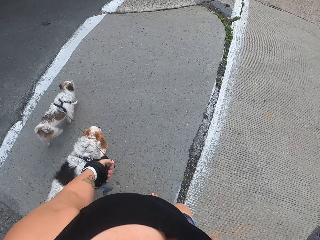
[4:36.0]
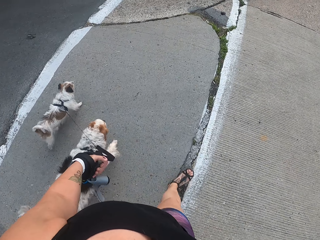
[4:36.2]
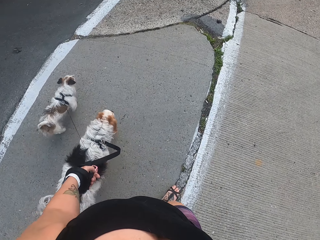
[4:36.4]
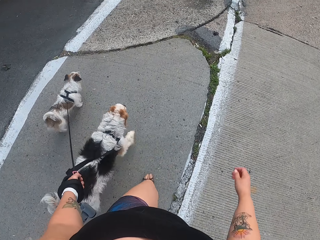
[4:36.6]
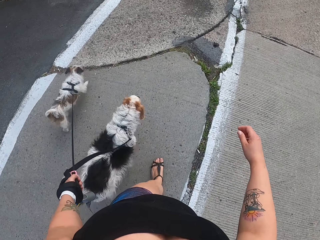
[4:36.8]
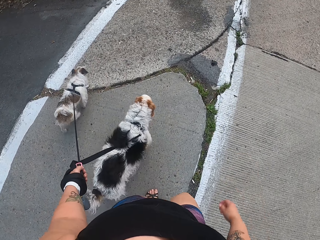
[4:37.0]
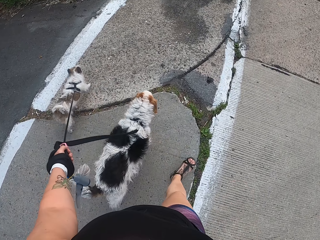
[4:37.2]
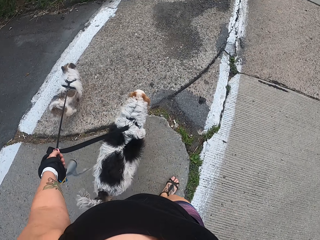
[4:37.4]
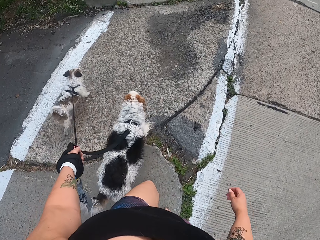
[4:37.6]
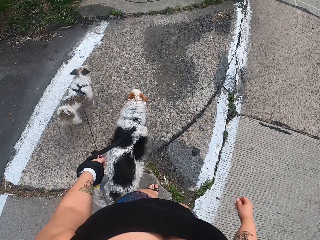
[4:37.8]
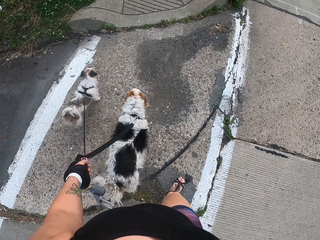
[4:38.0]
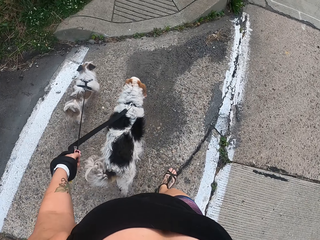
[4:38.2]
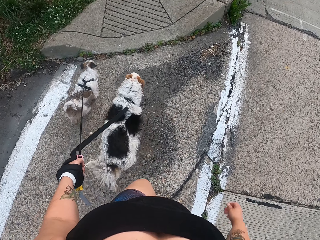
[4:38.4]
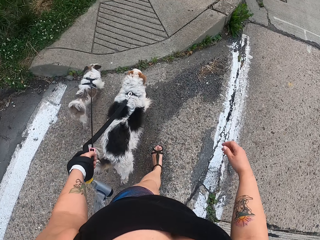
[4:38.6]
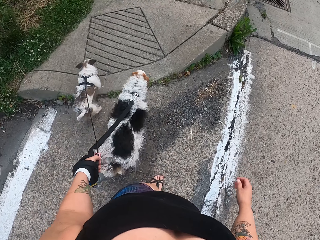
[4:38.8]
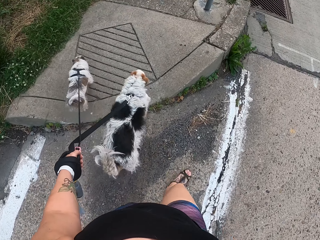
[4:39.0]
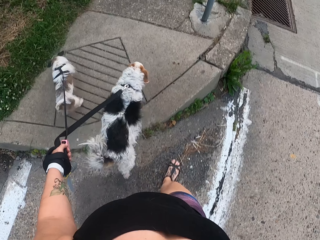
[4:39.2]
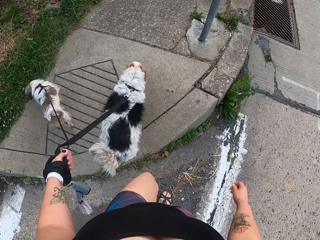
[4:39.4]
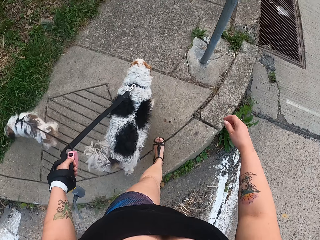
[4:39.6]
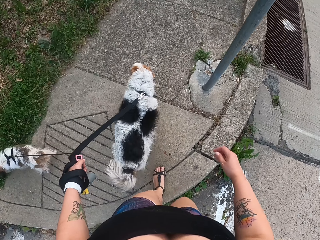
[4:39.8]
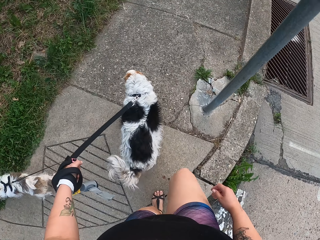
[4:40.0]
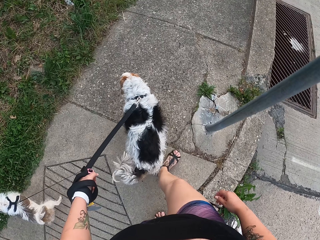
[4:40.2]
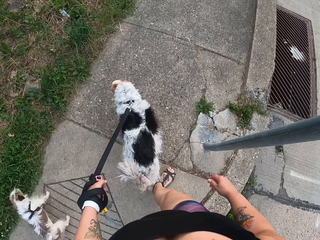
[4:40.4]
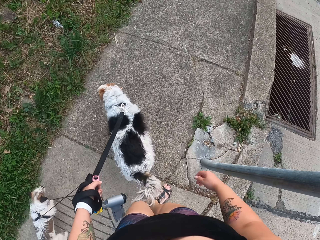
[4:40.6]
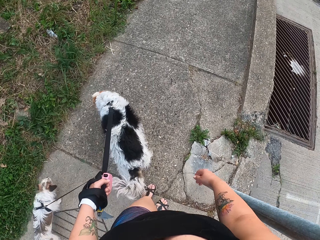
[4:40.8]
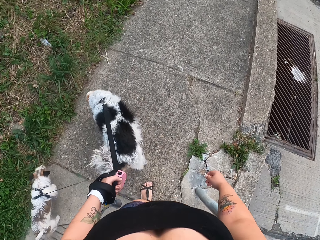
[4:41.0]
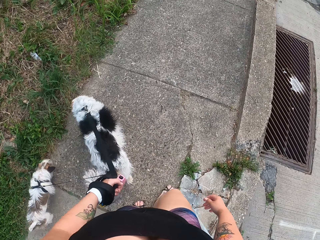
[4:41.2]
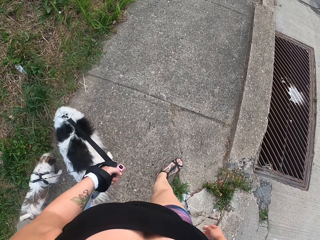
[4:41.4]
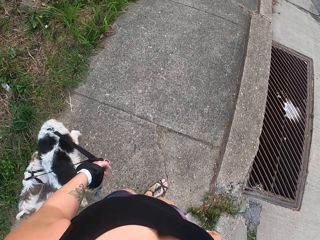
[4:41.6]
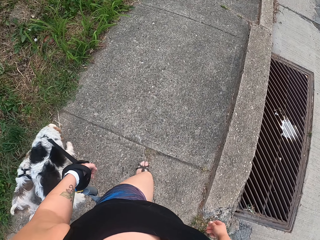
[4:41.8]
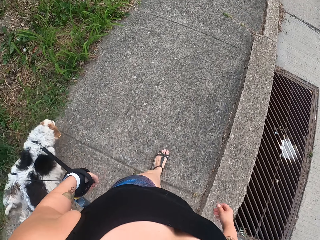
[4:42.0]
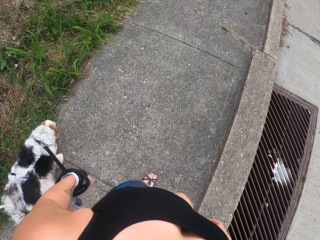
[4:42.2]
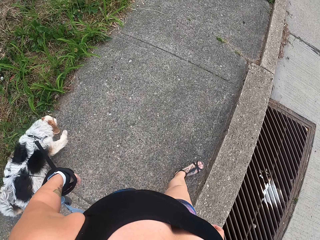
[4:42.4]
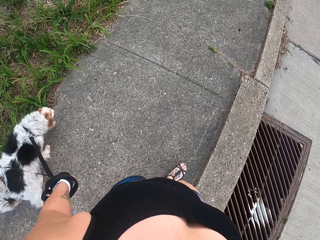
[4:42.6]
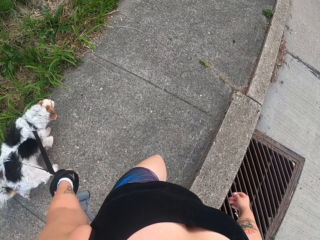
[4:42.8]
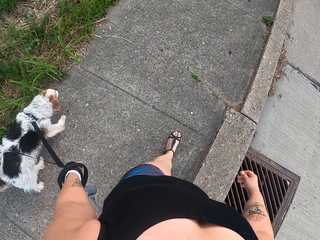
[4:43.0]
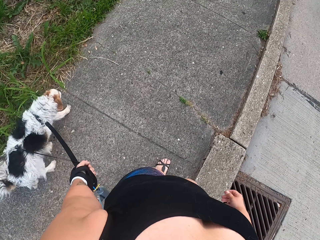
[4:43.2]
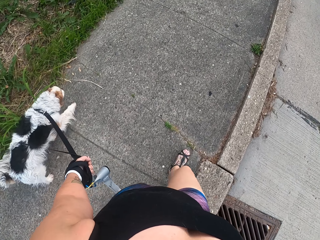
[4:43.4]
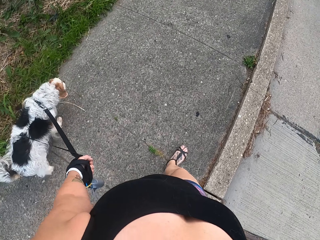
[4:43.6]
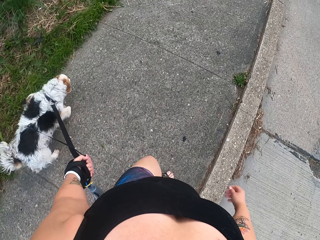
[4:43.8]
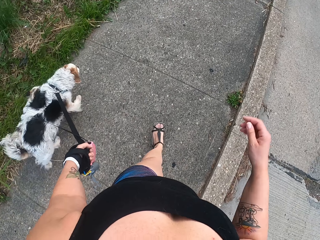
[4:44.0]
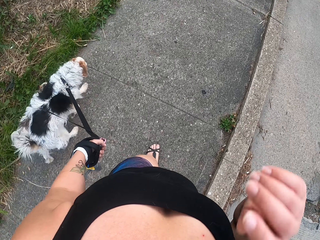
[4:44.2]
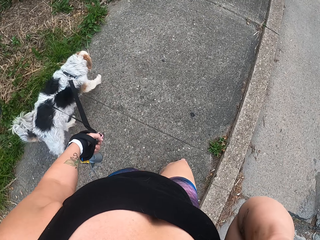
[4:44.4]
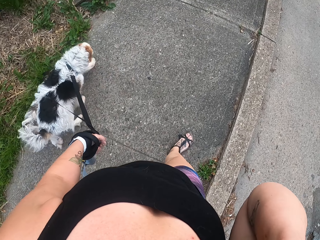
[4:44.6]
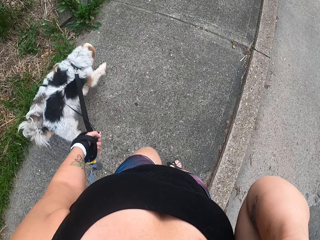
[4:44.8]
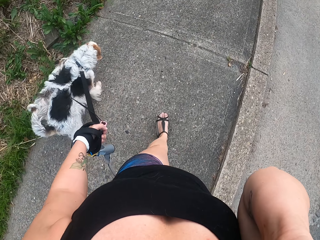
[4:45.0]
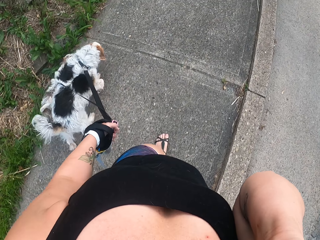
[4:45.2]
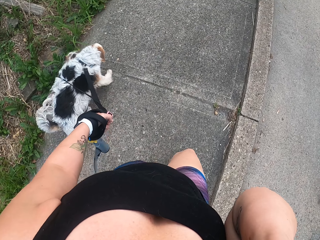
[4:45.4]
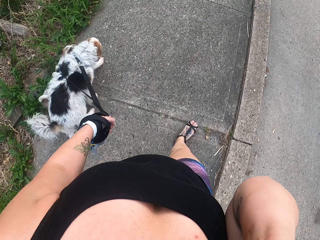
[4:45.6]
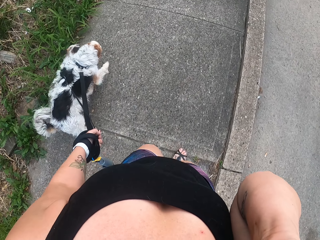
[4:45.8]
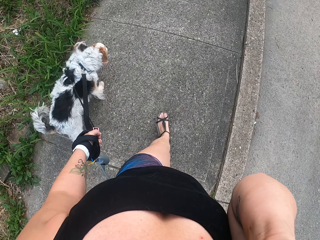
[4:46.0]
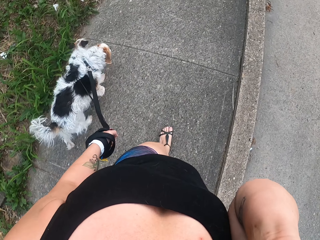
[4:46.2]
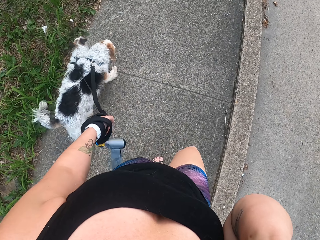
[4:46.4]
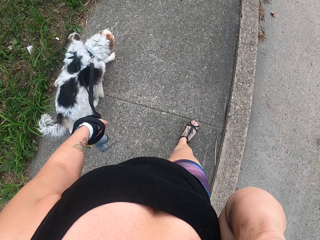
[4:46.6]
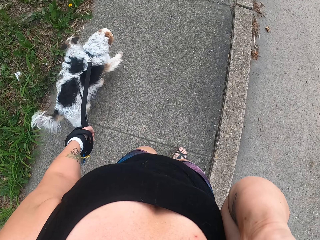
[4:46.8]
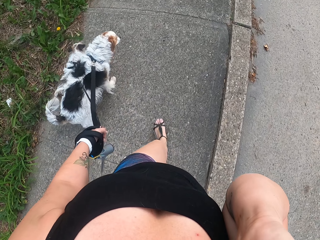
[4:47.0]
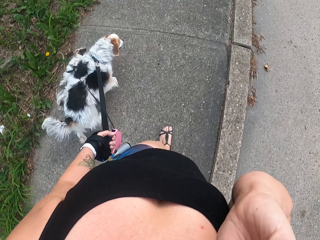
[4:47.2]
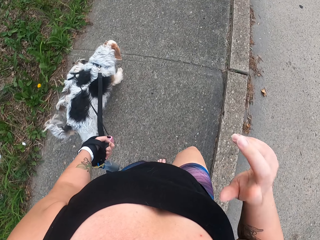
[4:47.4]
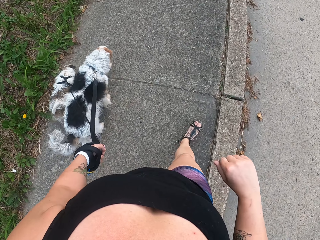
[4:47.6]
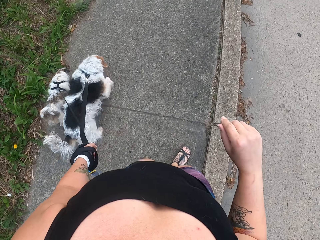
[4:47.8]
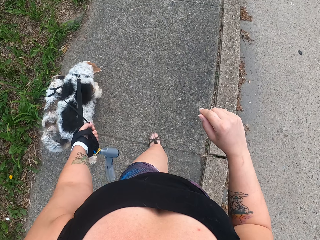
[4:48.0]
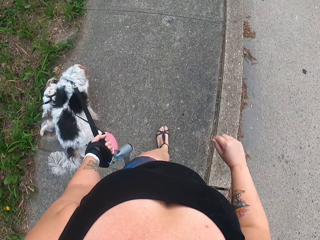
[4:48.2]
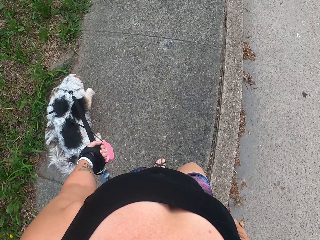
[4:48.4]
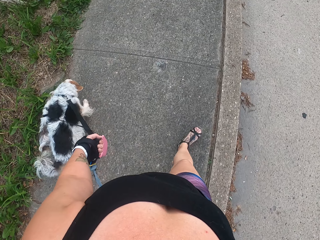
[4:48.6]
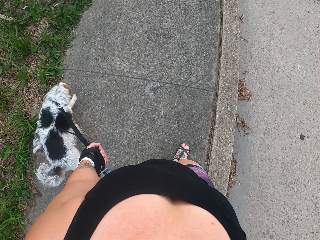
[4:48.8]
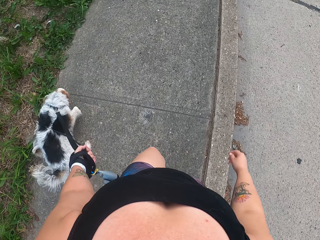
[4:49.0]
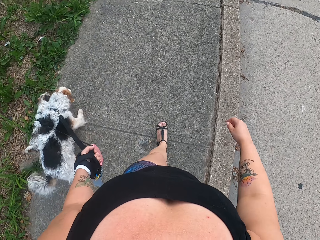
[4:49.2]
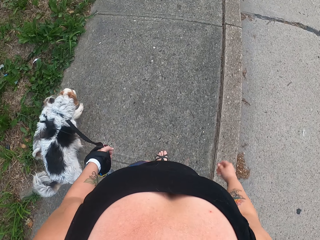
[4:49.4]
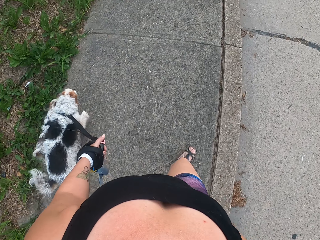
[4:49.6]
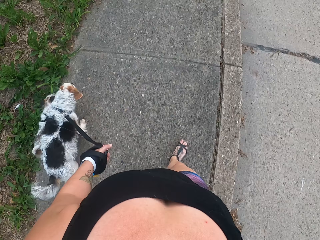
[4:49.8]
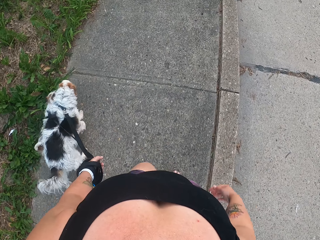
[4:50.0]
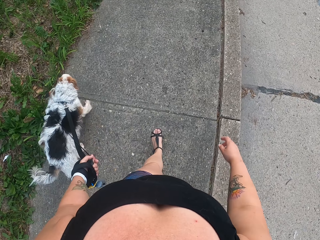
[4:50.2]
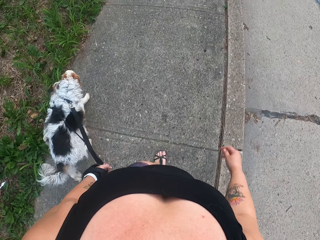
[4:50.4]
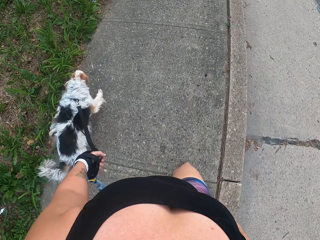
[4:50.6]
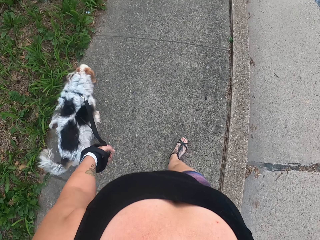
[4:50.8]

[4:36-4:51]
The camera wearer walks on the sidewalk. They lift their hand to their head on their way. They drop their hand on their way. They pull the dogs on the footpath.

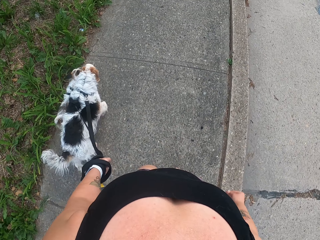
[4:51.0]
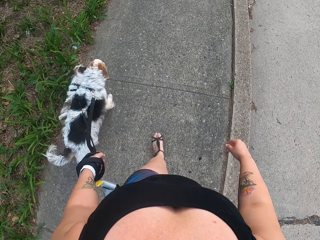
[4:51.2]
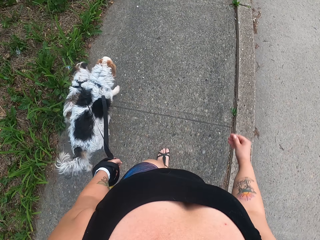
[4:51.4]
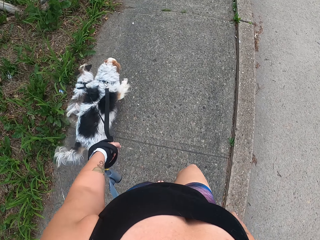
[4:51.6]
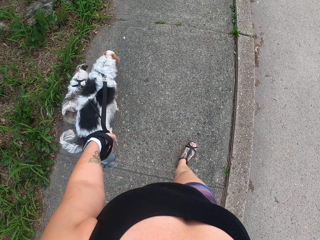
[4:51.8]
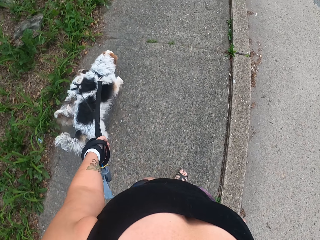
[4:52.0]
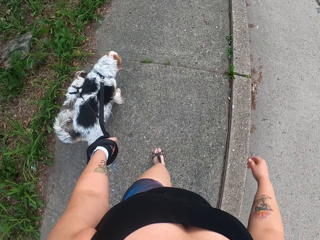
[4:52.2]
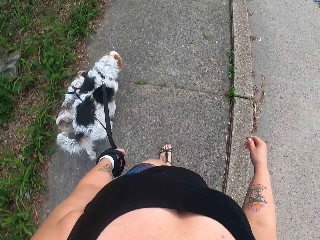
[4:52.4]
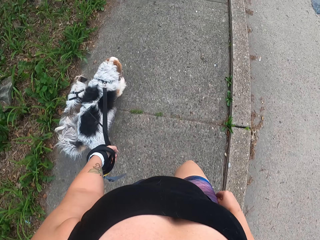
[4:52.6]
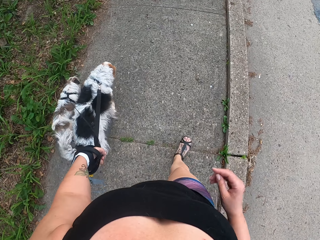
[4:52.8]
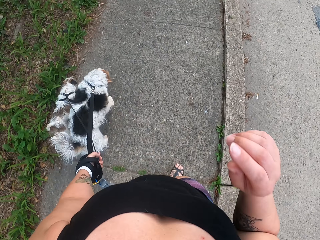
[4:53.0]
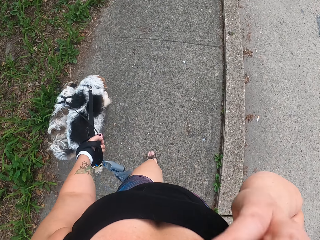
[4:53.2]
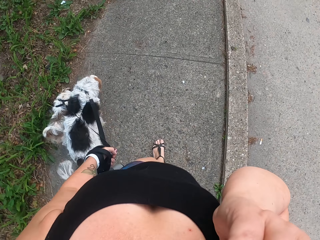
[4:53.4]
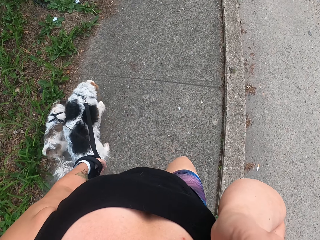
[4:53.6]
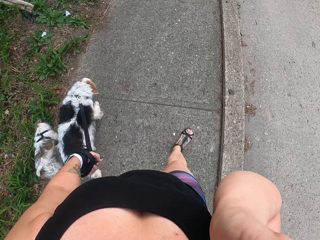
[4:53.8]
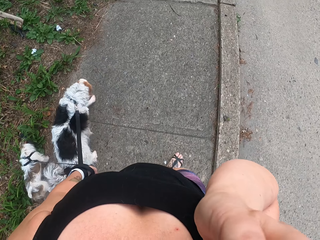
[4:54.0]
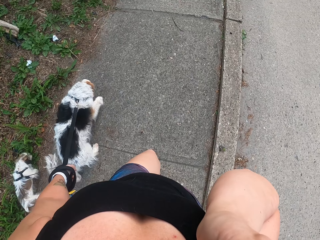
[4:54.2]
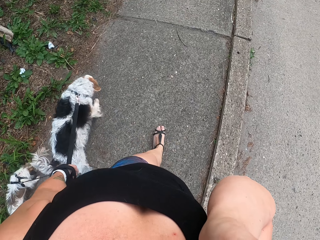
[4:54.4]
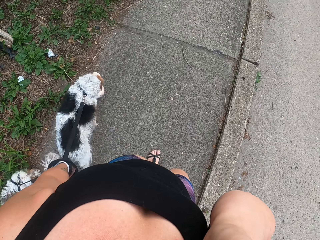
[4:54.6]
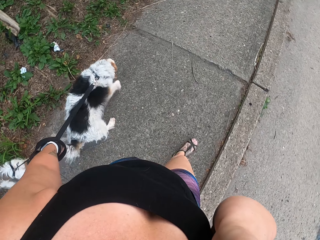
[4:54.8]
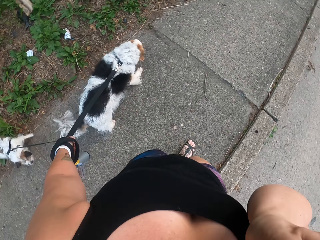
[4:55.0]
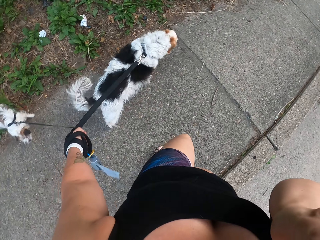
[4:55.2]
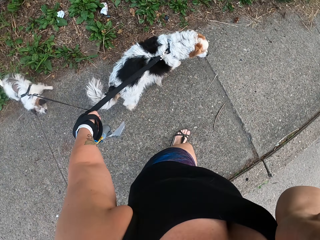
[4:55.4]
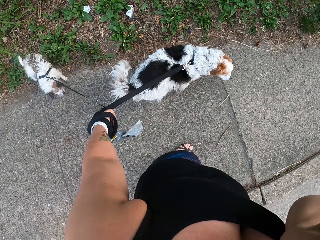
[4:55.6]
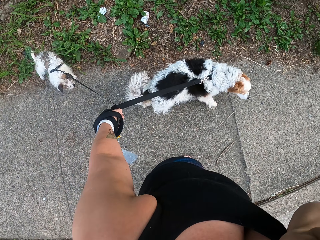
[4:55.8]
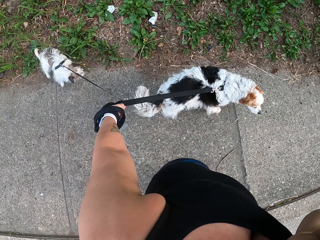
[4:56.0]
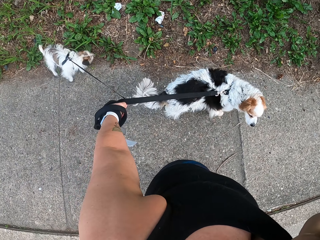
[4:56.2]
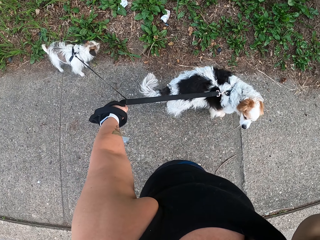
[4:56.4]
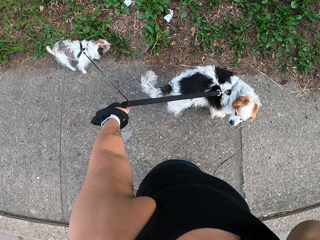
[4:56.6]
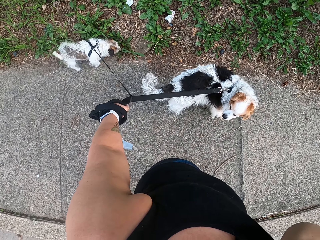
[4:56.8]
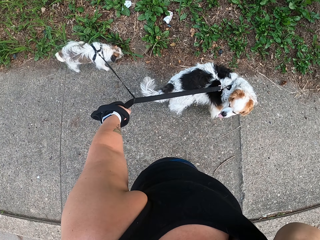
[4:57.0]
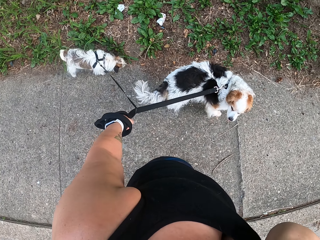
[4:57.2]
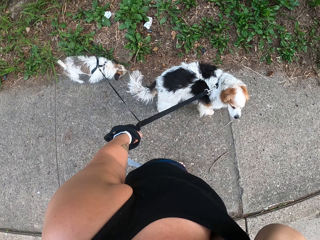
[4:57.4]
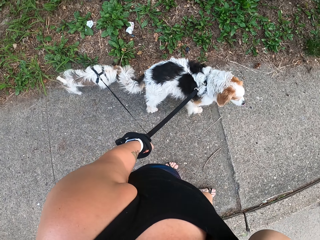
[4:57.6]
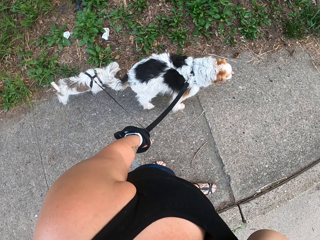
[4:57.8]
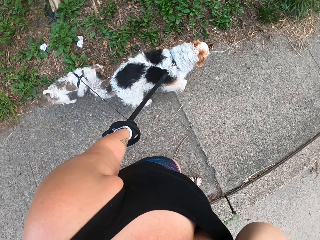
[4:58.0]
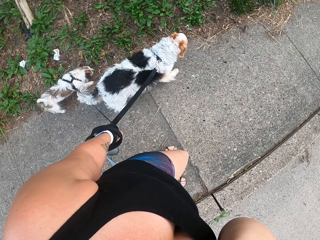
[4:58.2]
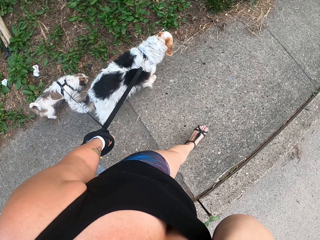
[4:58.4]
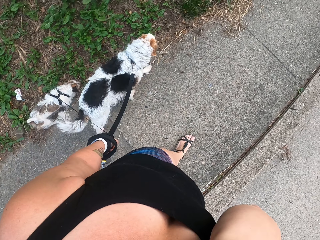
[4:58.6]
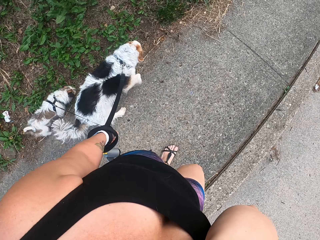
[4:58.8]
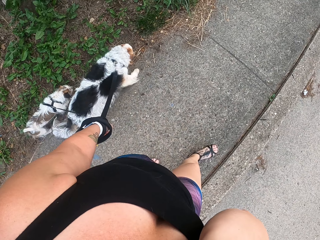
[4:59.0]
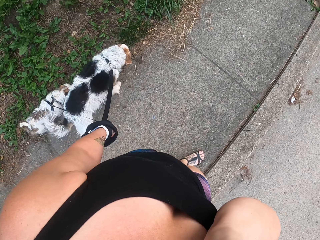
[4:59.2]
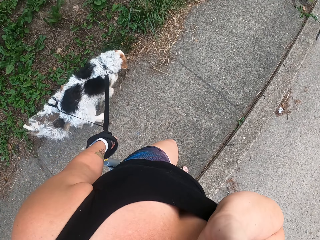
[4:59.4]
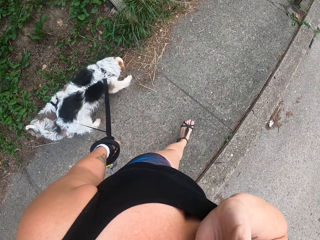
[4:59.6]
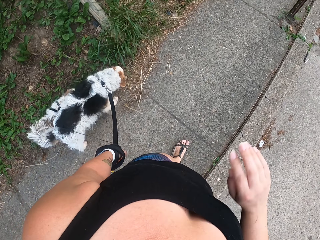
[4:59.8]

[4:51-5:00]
The camera wearer lifts their hand to their head on their way. They stand on the footpath with the dogs. They pull the dogs on the footpath. They walk with the dogs on the sidewalk.
